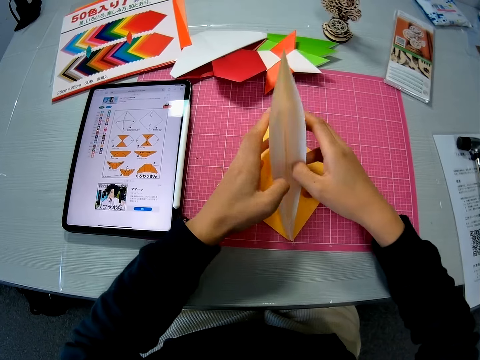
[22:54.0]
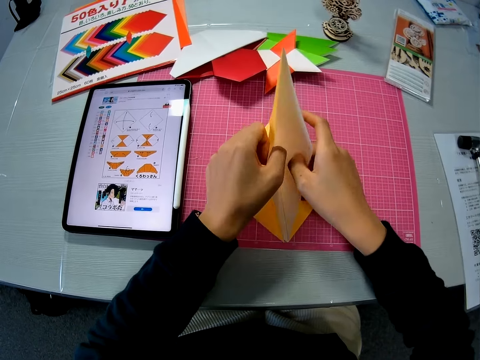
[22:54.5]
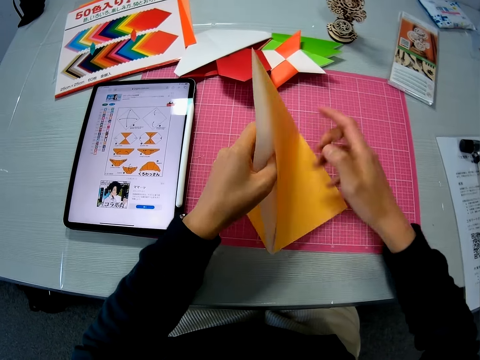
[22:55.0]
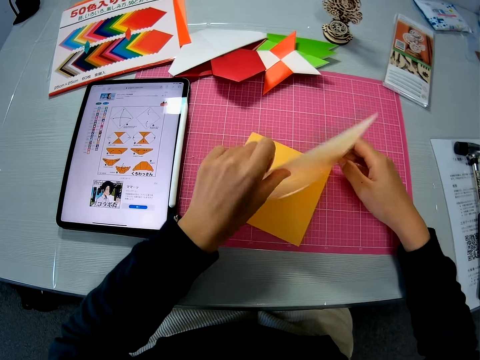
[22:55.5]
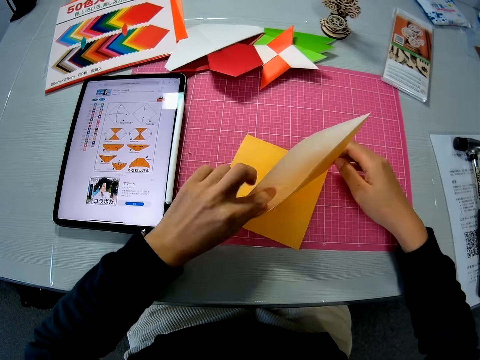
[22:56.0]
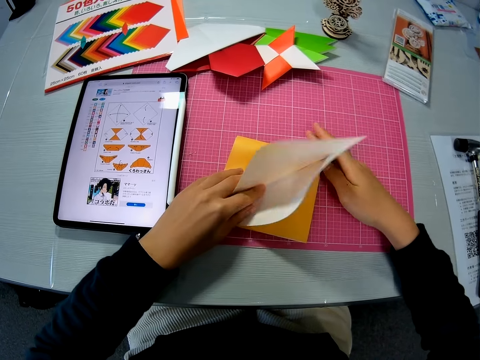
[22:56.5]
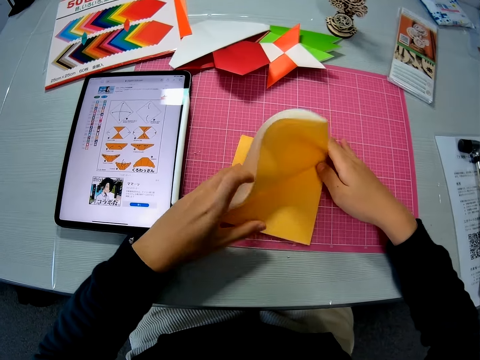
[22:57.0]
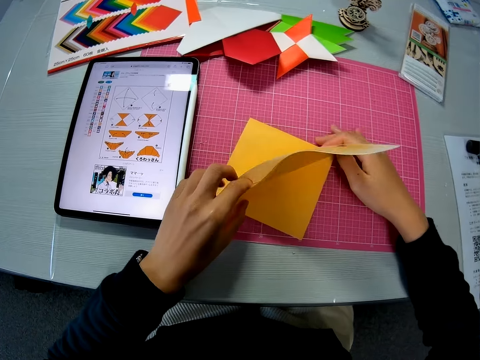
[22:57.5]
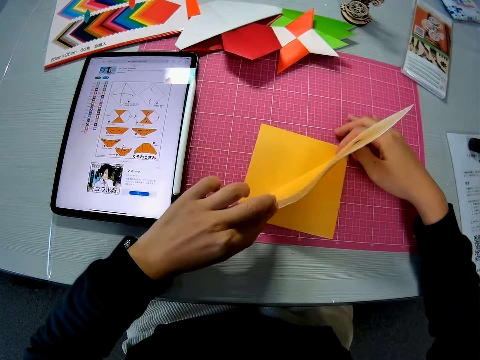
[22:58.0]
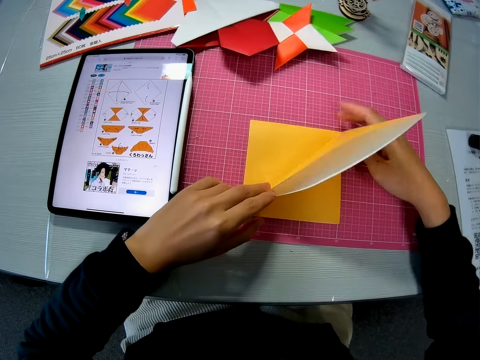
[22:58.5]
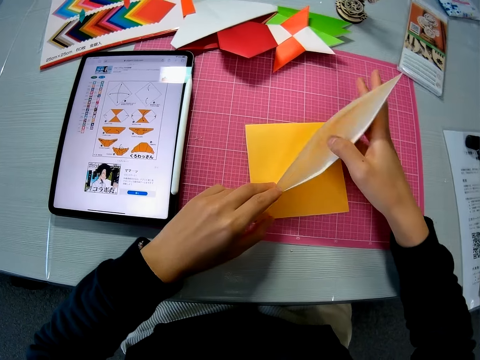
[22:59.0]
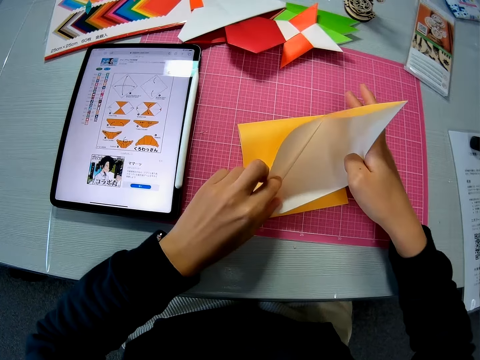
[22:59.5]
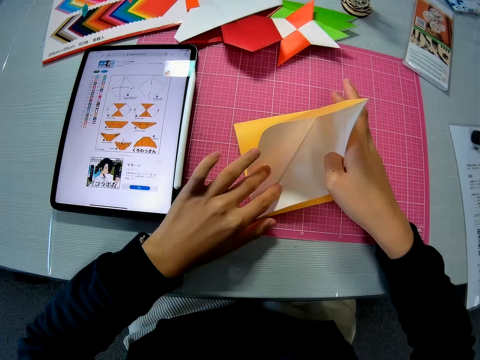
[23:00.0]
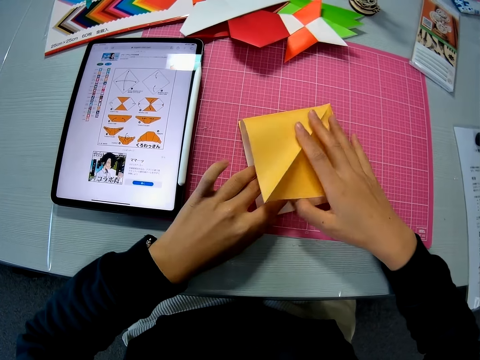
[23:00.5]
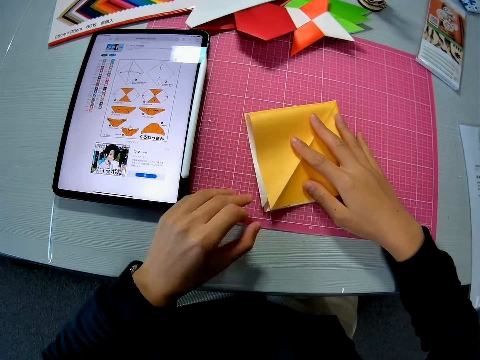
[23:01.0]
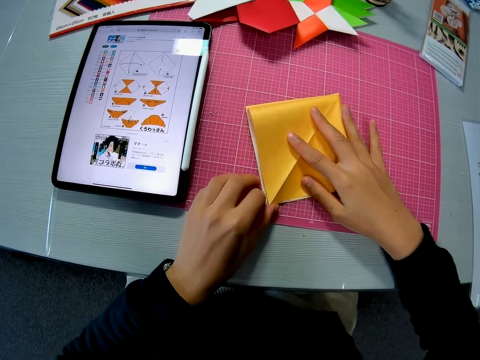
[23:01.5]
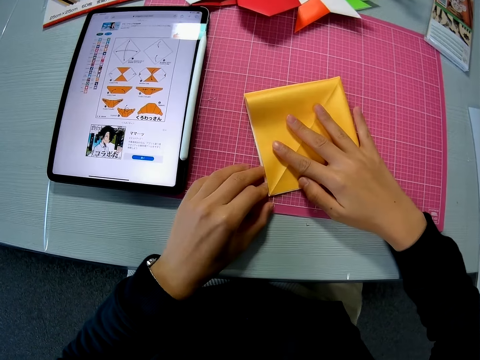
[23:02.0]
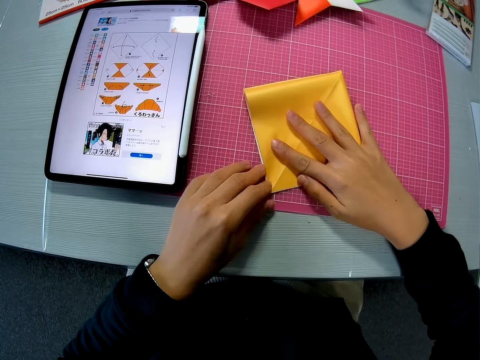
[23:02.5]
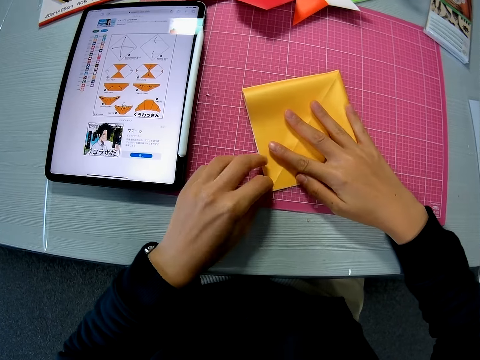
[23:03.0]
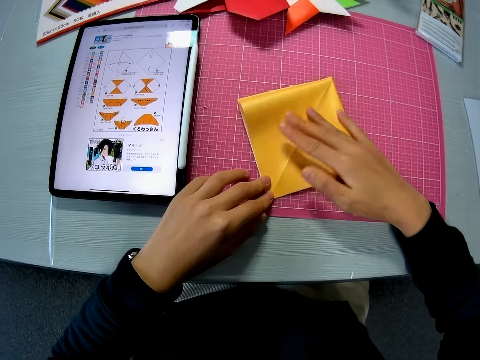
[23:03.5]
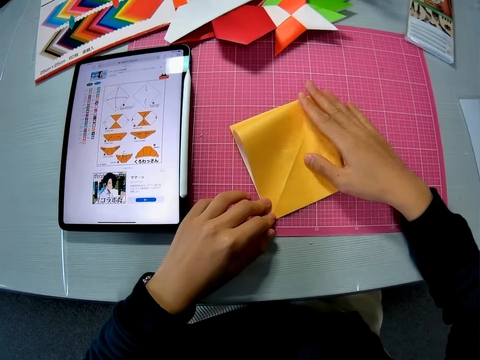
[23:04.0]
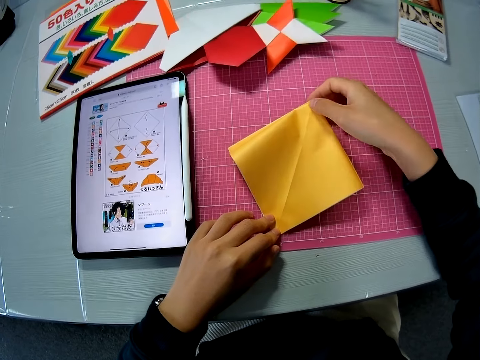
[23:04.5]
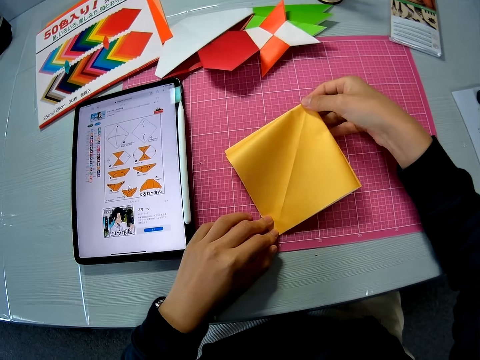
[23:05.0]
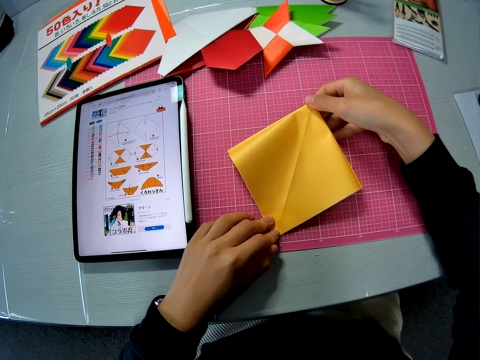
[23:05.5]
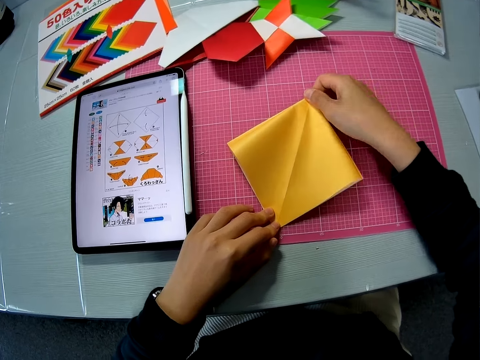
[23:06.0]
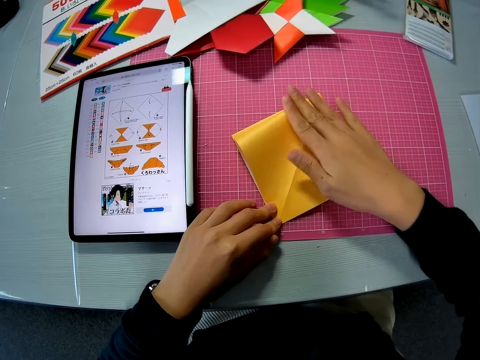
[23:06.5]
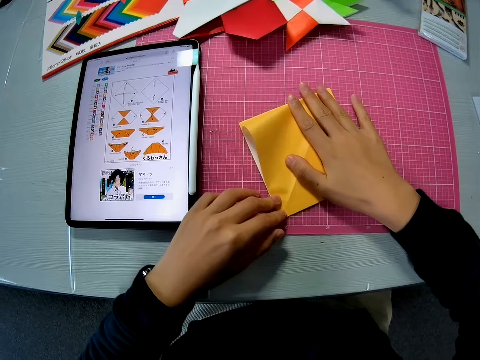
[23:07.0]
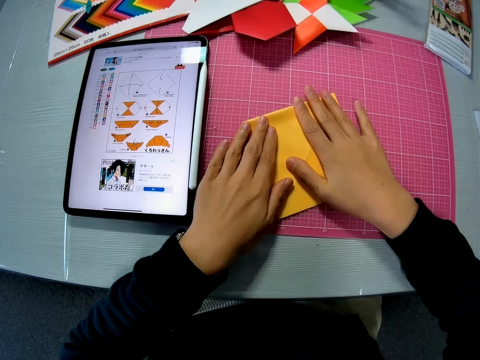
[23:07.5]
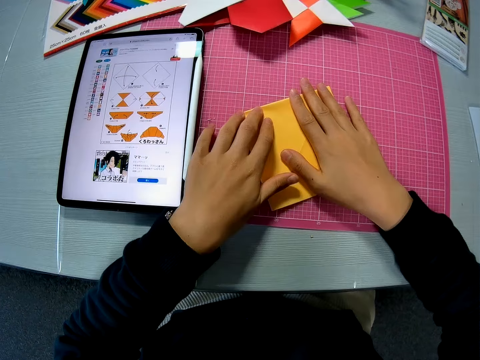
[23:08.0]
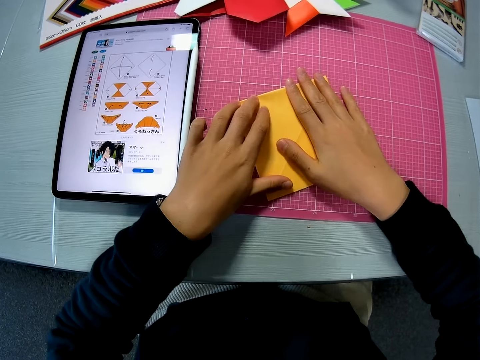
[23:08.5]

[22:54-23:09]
The camera wearer moves the crafting paper. They open the crafting paper. They fold the crafting paper.

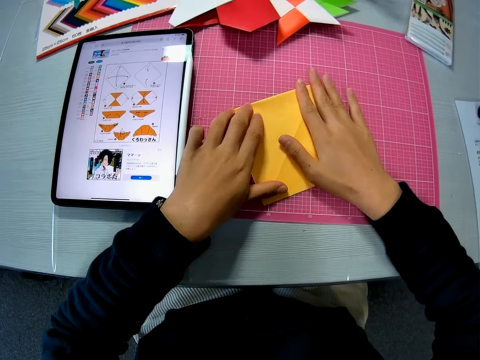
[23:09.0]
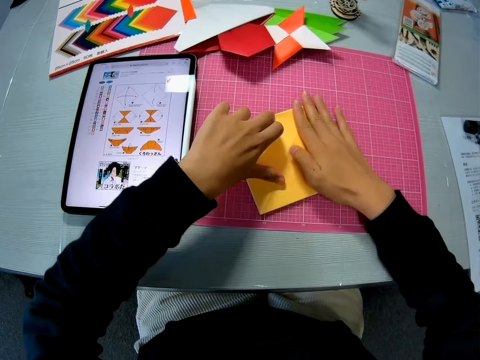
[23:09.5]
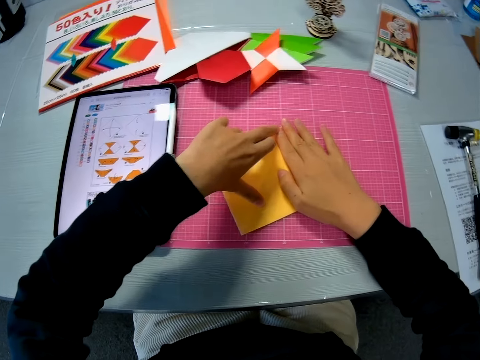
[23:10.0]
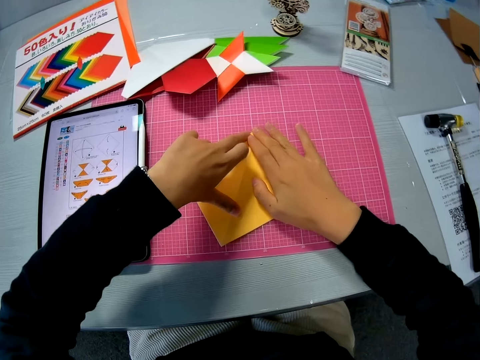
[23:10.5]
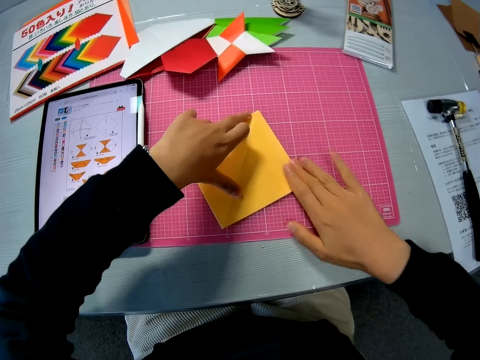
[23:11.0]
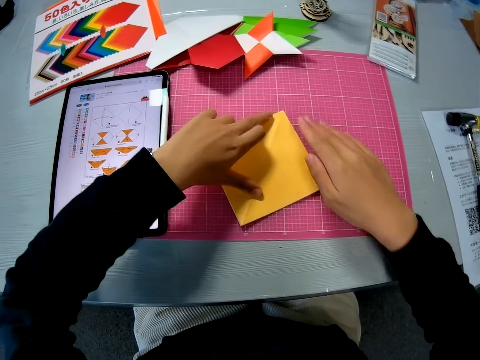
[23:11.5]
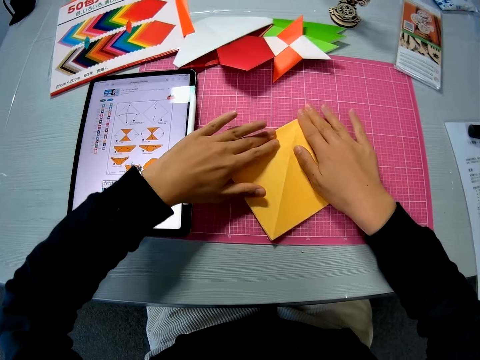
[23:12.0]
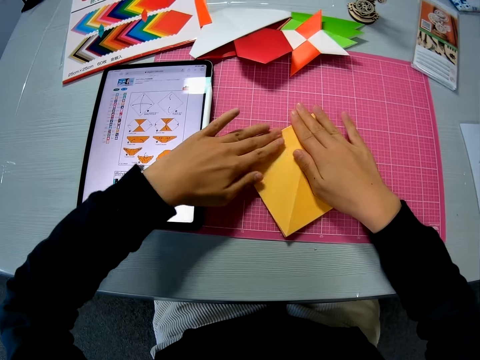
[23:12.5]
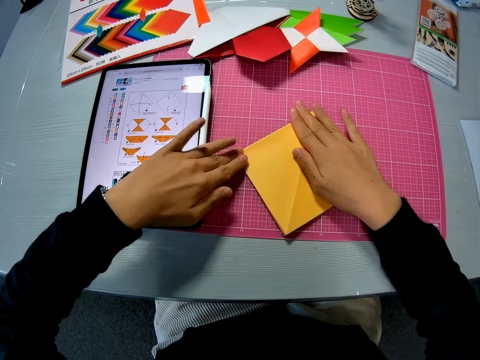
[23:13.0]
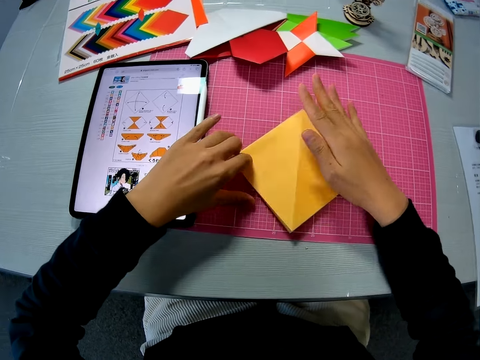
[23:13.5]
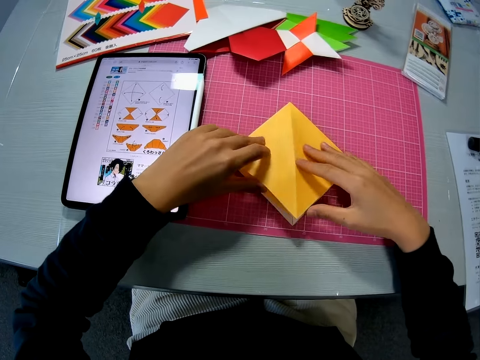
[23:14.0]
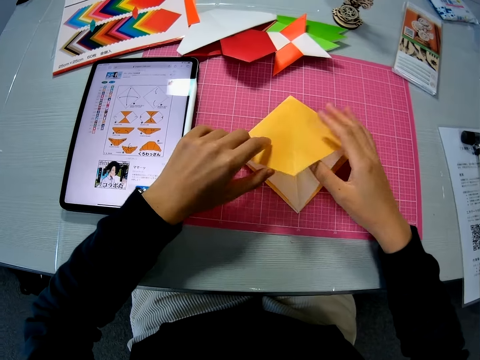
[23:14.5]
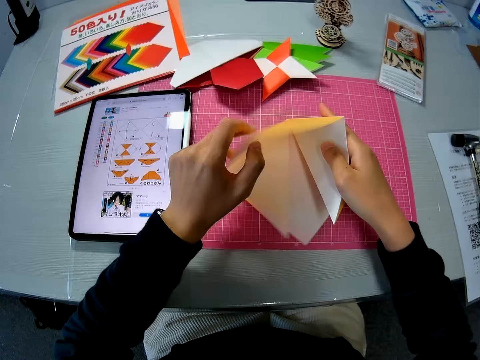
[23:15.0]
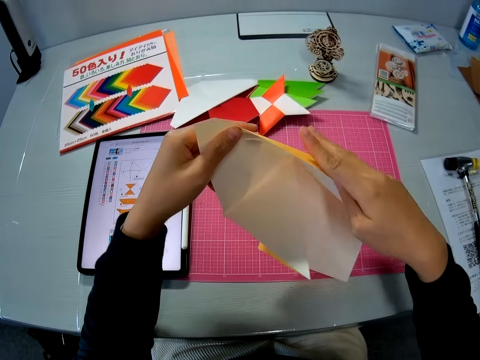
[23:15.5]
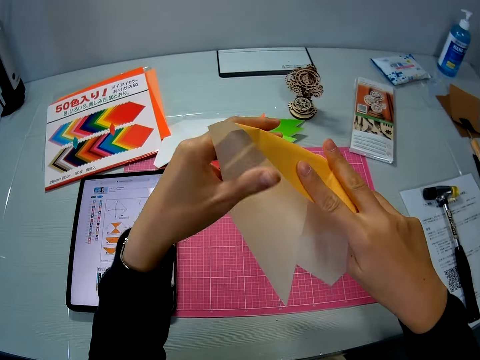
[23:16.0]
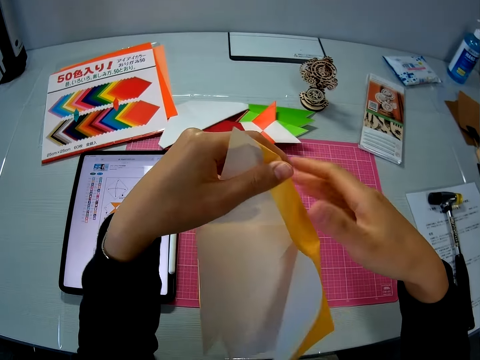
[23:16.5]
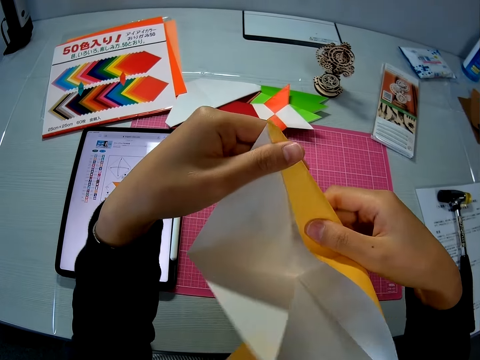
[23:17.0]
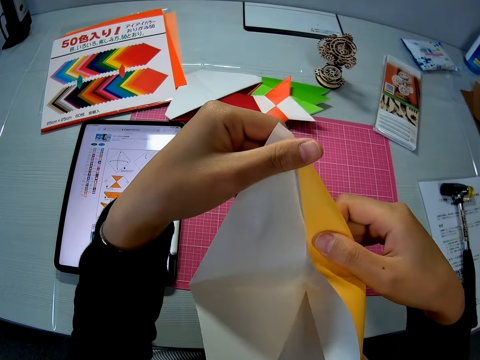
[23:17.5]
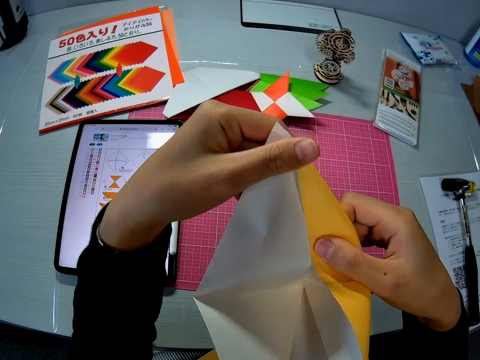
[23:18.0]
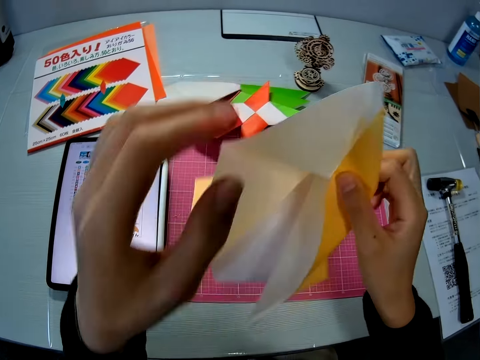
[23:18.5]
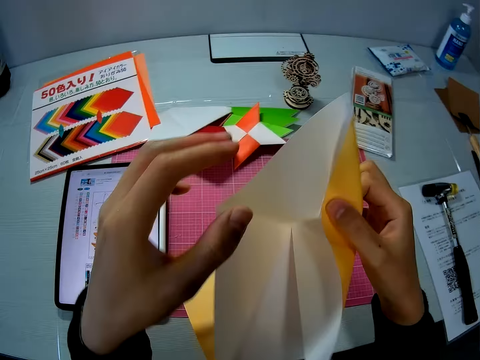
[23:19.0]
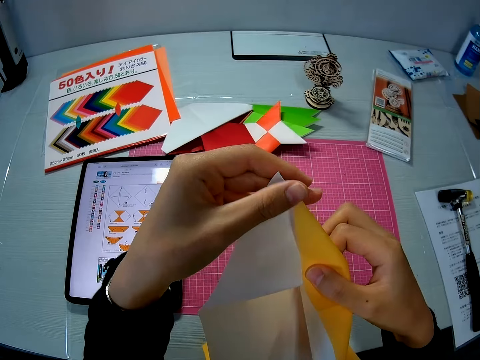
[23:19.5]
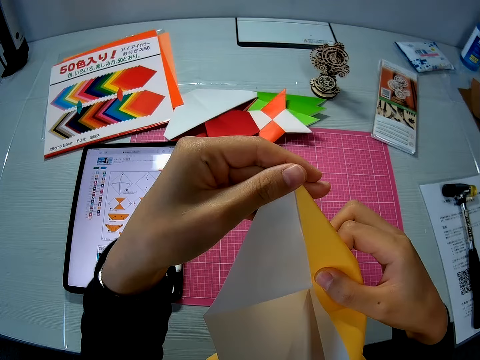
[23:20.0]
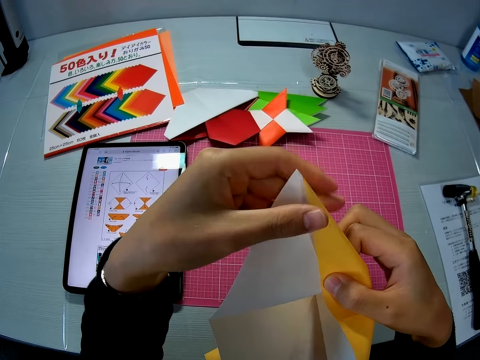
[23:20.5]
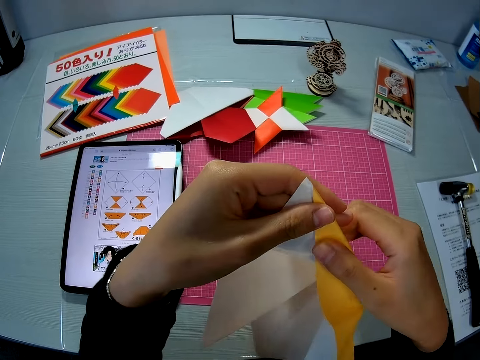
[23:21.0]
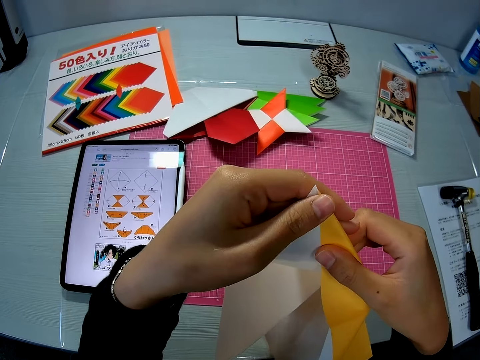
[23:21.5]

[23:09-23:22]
The camera wearer straightens the crafting paper. They open the crafting paper. They lift the craft from the mat. They adjust the paper craft. They fold the crafting paper.
